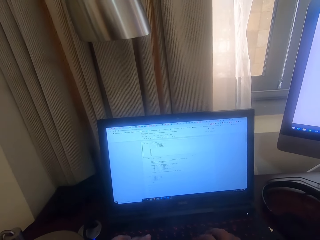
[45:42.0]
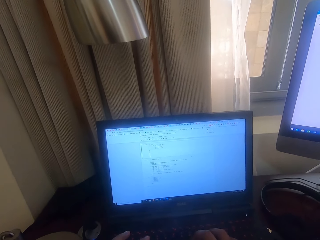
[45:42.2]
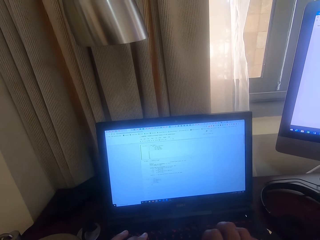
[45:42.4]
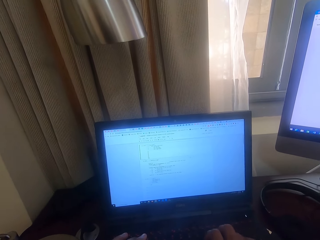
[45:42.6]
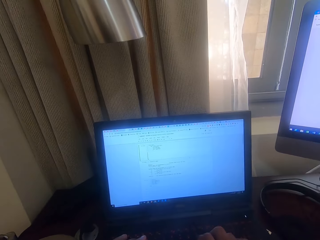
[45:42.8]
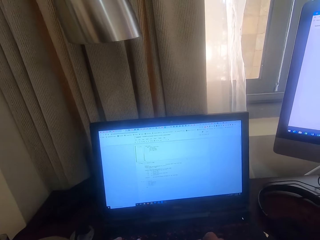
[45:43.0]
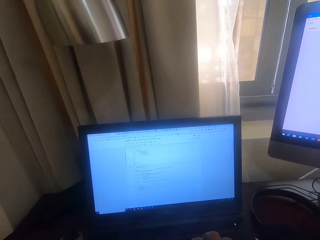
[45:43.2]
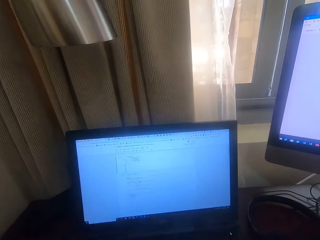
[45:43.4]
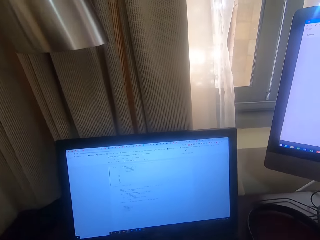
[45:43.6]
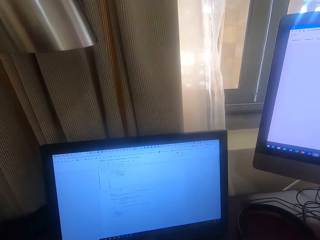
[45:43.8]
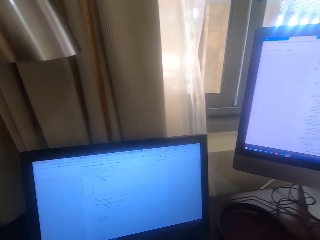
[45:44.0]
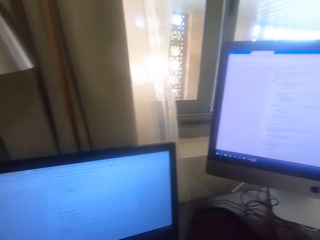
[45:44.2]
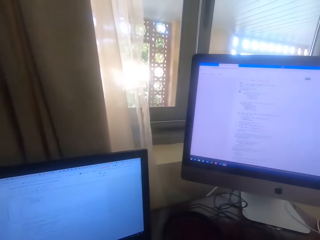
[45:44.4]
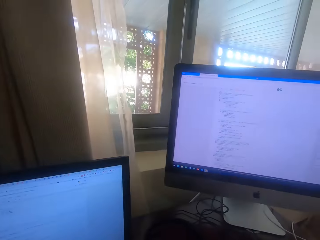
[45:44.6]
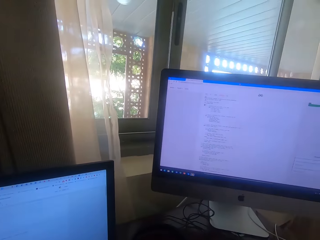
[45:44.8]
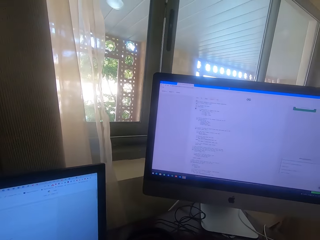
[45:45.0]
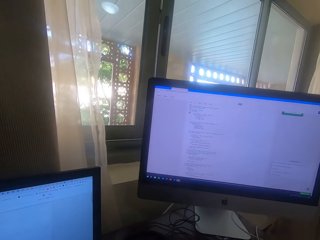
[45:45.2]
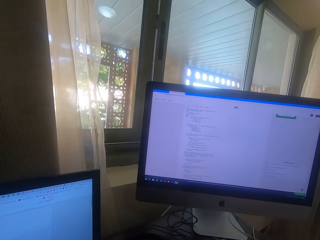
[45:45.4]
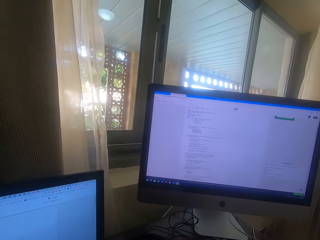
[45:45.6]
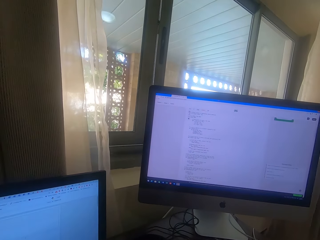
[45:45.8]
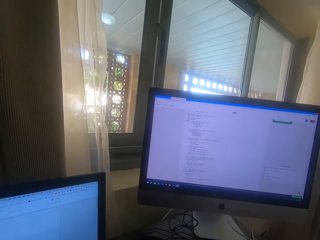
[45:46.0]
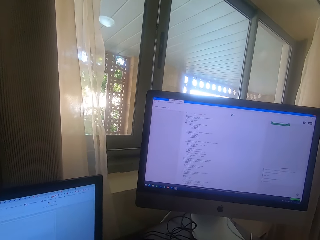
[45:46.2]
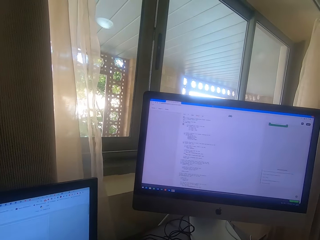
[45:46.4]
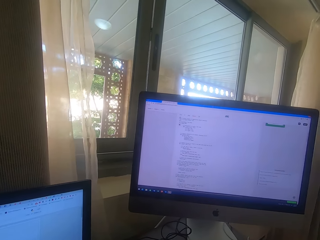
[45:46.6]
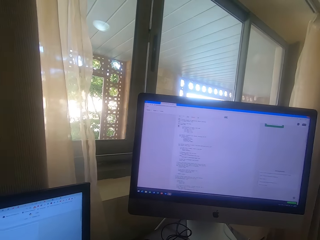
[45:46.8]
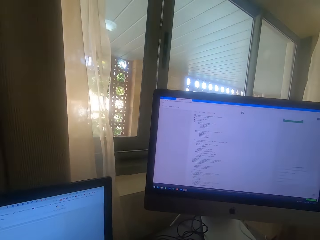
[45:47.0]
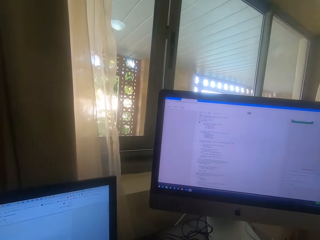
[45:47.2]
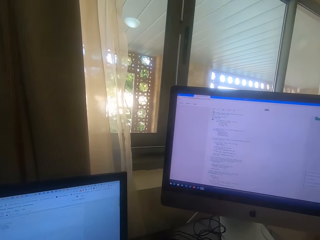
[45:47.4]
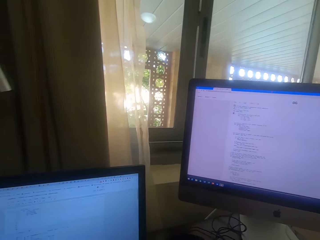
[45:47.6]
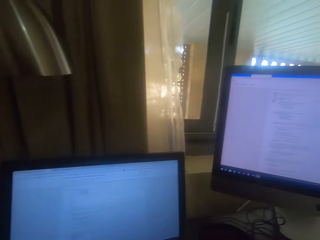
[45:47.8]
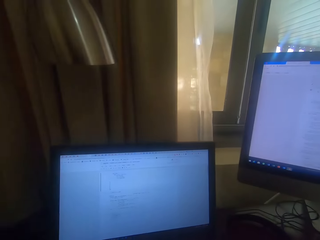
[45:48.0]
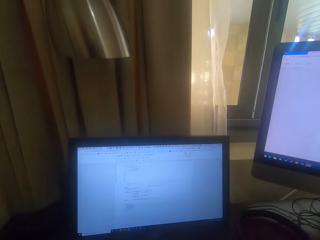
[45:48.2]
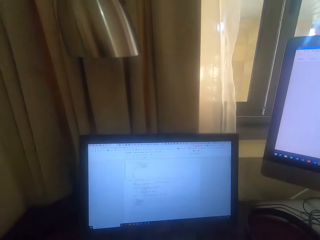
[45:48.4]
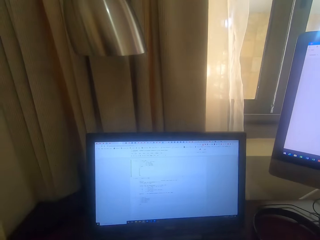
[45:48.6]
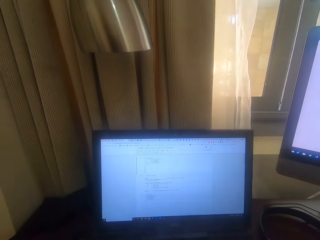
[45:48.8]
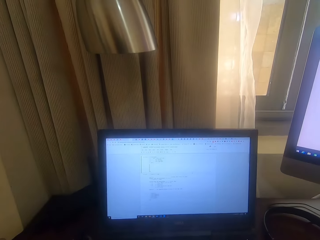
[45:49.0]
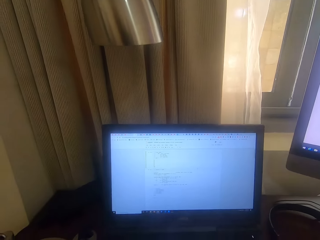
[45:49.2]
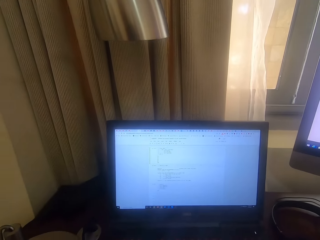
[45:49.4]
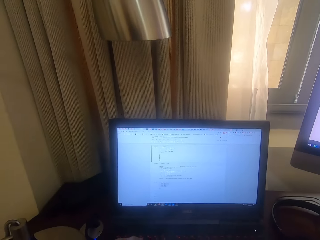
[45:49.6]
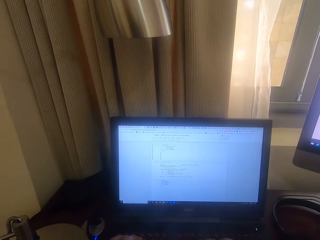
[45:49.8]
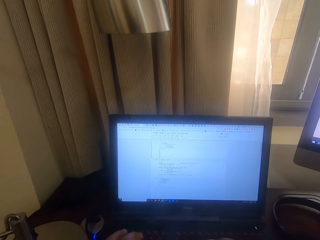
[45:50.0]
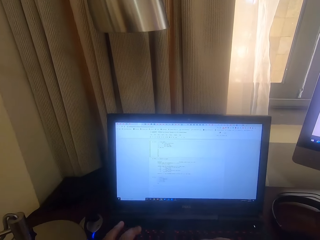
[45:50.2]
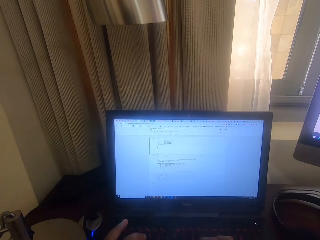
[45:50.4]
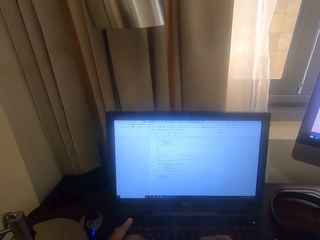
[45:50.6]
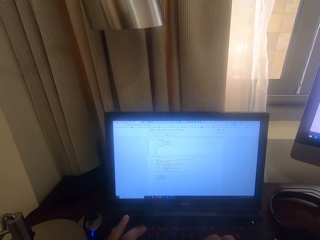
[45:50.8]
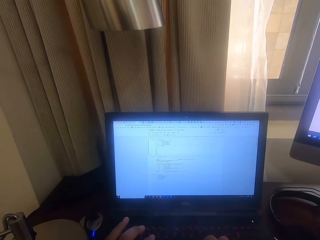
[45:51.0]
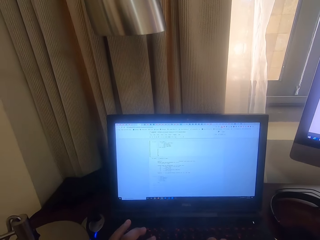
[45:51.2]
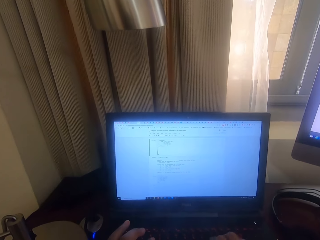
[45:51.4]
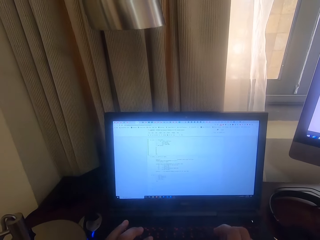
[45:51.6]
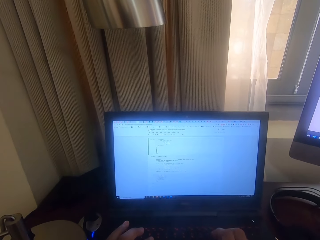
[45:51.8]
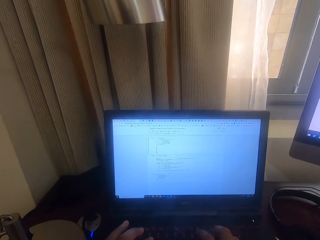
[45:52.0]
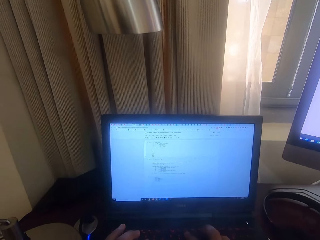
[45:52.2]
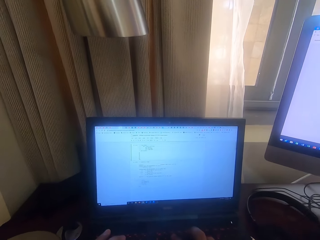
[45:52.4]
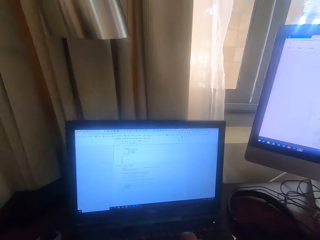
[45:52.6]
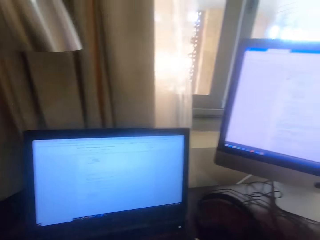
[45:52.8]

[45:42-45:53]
The camera wearer looks at the computer. They look around. They operate the computer. They look at the laptop. They operate the laptop.

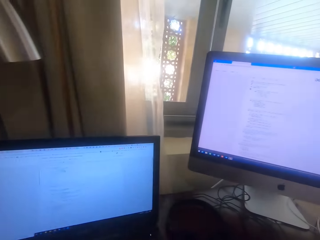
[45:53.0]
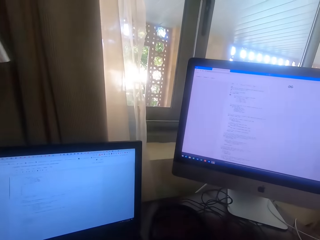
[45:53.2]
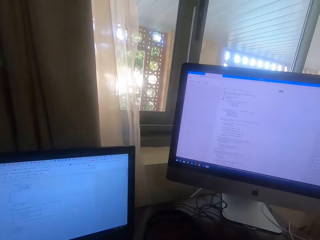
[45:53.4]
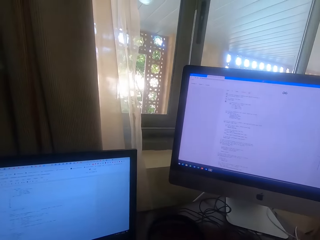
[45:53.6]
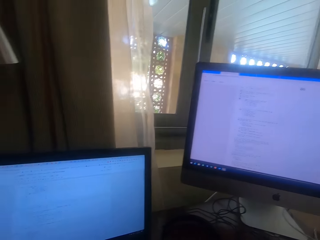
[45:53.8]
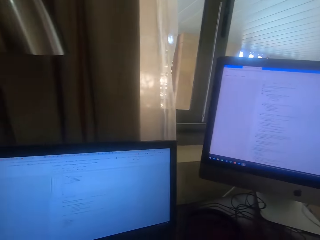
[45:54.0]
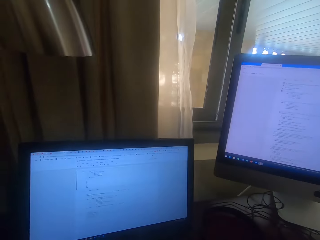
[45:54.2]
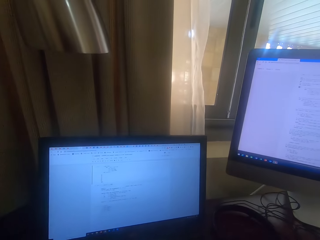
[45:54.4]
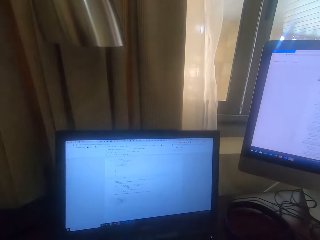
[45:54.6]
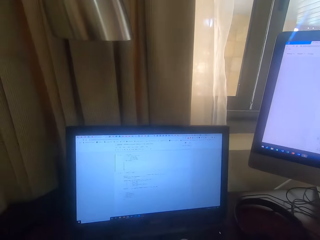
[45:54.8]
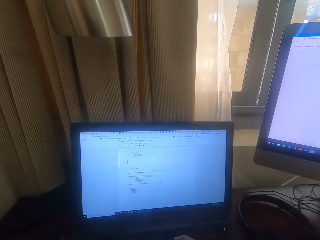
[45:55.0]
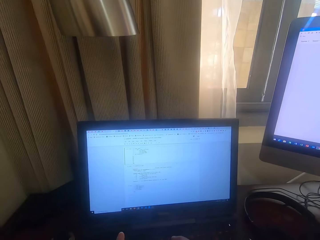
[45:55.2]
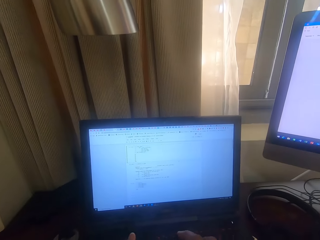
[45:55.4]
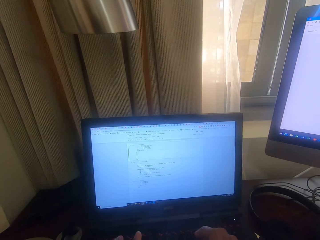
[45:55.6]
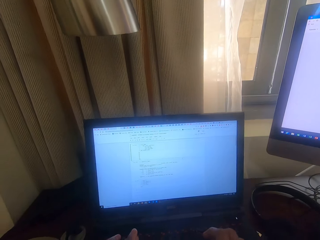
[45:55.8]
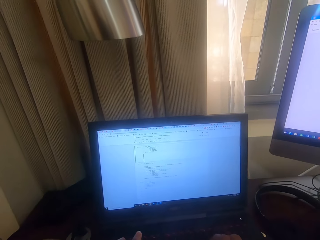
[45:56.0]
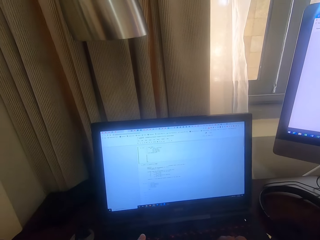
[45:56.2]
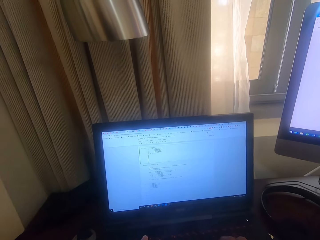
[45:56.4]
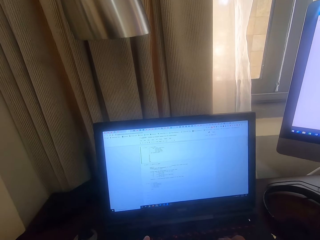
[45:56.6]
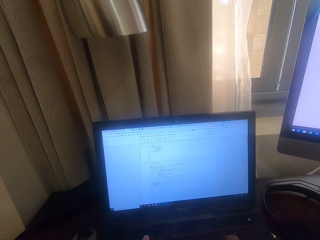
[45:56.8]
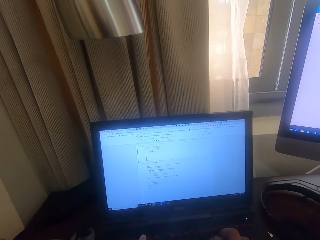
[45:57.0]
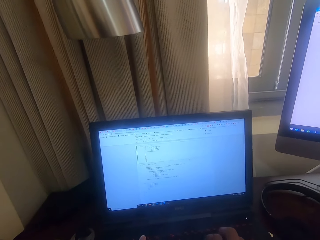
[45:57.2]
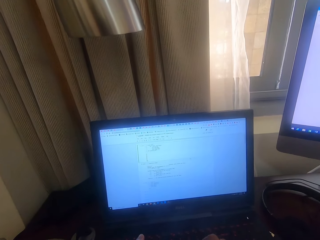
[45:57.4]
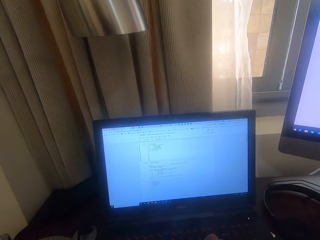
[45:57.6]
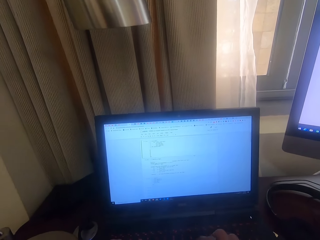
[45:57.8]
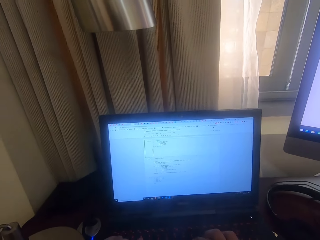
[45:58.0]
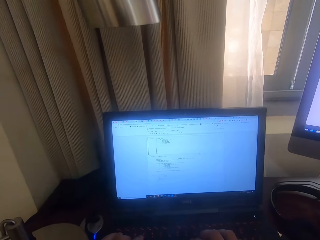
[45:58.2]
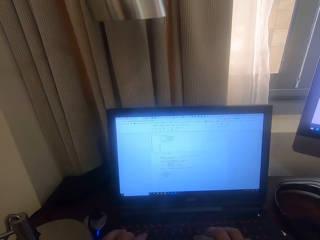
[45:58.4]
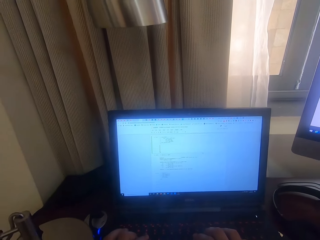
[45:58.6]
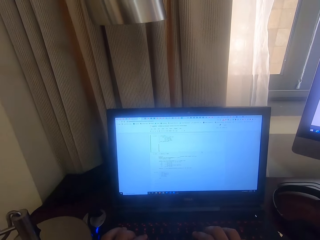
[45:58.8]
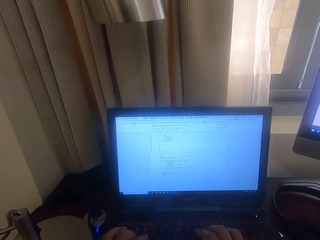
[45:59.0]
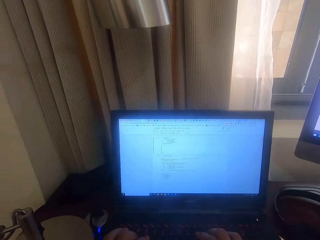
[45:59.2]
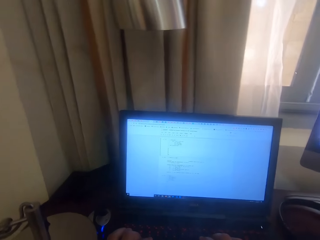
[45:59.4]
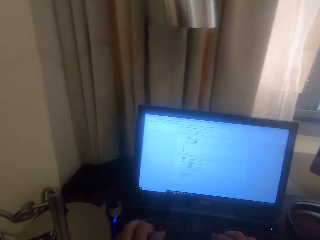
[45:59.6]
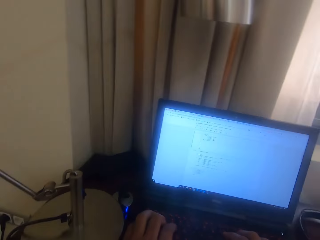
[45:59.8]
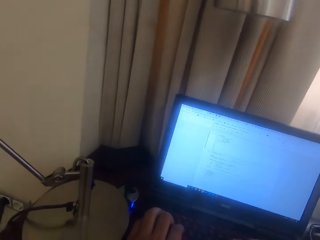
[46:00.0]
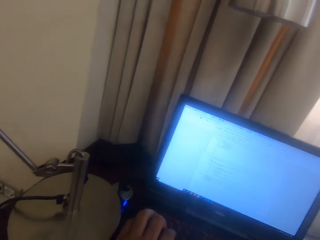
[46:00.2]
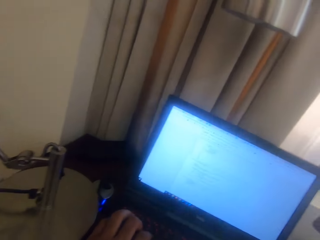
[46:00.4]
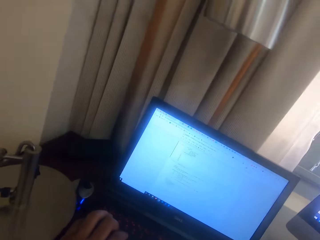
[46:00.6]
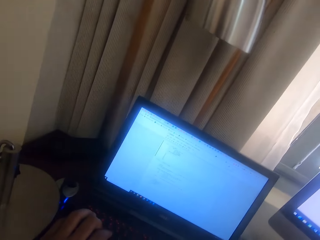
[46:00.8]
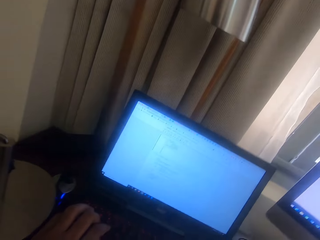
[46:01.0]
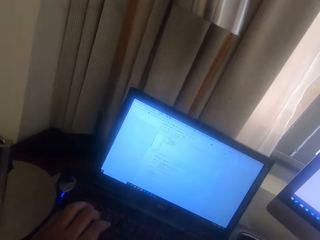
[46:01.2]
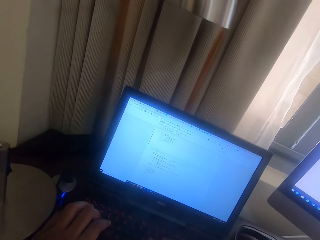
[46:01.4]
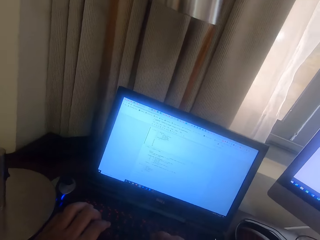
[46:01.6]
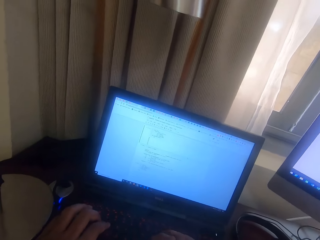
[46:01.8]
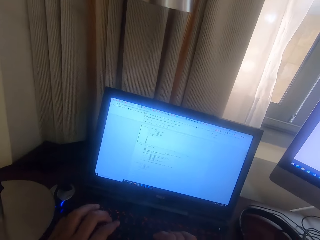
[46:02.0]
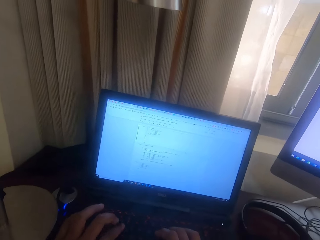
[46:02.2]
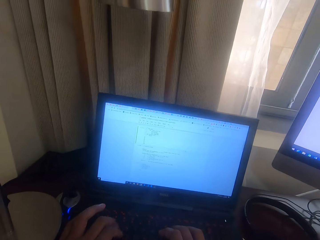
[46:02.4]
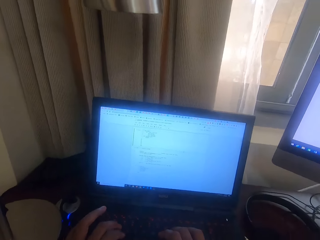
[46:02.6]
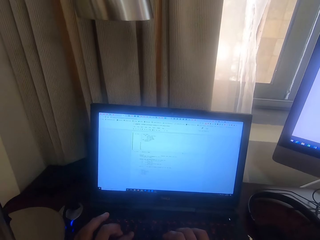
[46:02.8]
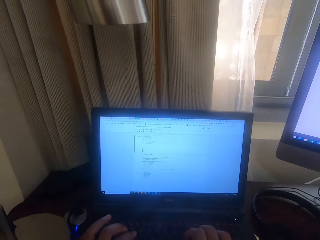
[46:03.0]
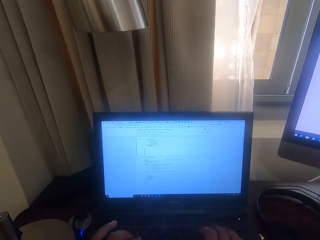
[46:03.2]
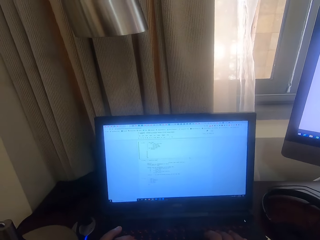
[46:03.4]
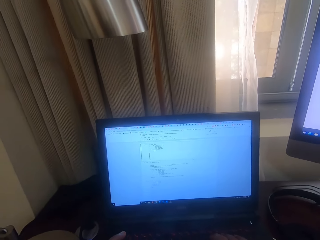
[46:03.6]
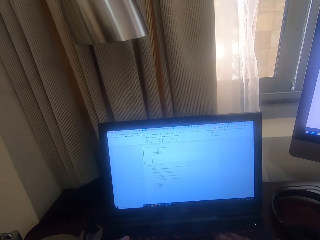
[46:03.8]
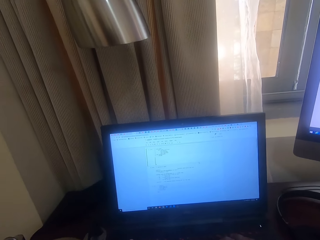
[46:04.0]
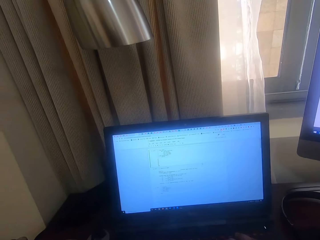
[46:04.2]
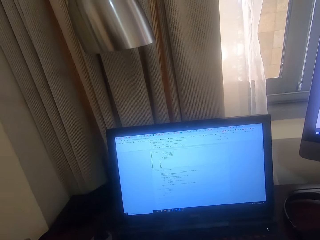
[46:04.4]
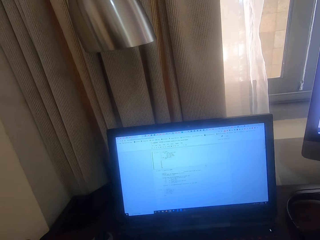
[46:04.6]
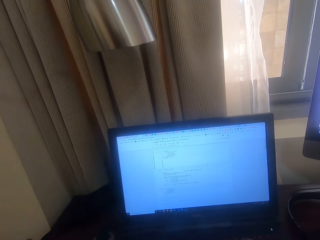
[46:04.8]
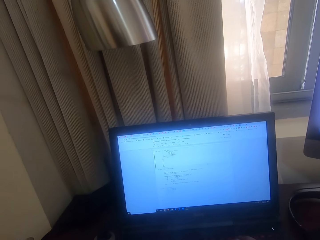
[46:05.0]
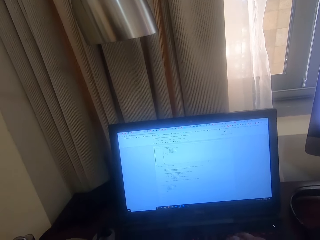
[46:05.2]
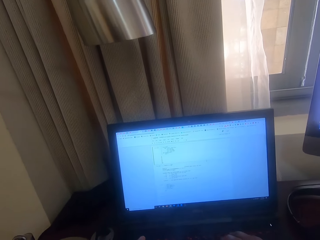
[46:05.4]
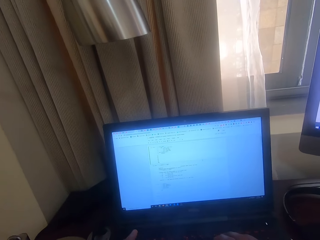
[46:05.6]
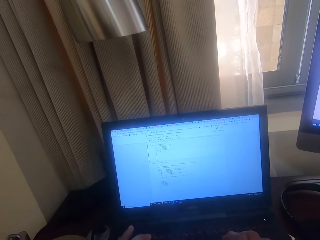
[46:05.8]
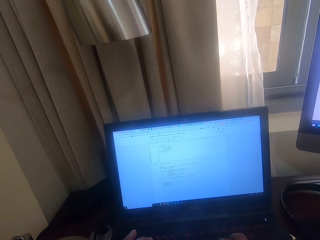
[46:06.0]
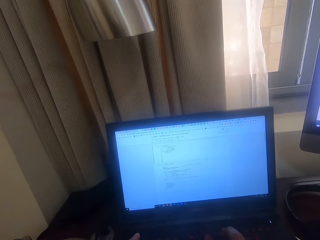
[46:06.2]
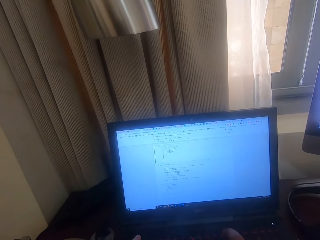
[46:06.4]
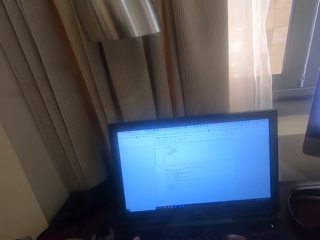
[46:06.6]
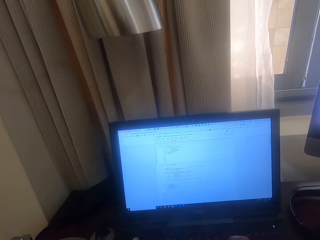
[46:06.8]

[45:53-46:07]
The camera wearer types on the keyboard. They look at the computer. They operate a laptop. They look around. They type with the laptop keyboard. They look around. They type with the laptop keyboard. They operate the laptop. They type with the laptop keyboard.
